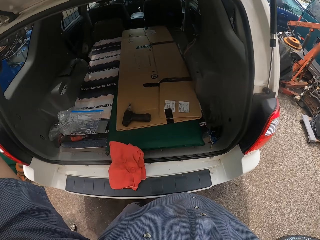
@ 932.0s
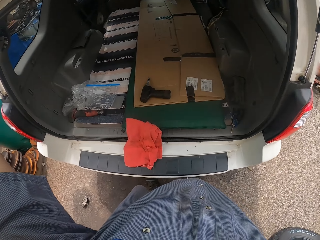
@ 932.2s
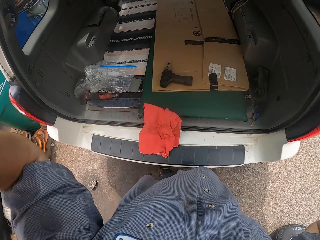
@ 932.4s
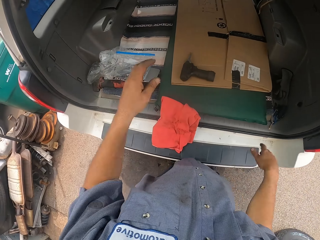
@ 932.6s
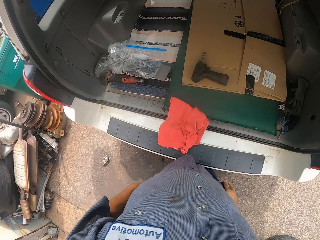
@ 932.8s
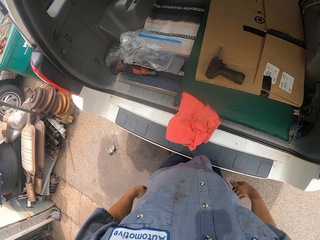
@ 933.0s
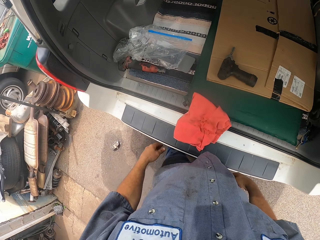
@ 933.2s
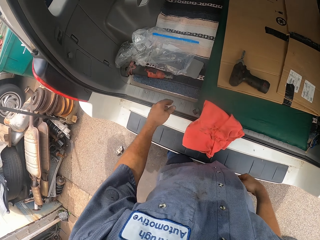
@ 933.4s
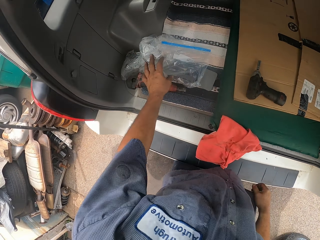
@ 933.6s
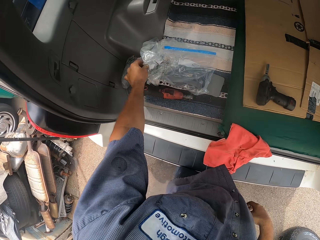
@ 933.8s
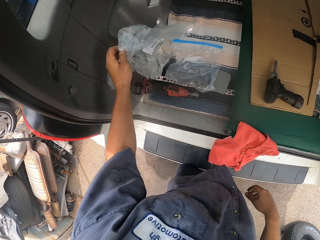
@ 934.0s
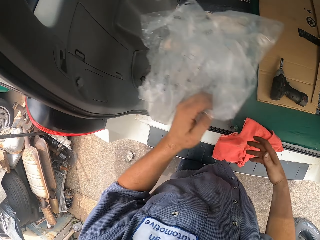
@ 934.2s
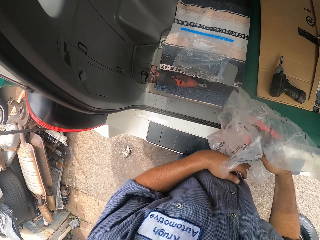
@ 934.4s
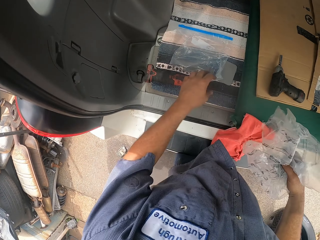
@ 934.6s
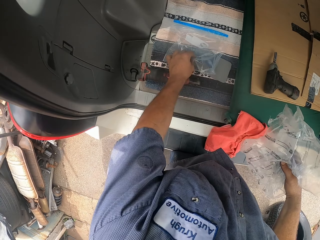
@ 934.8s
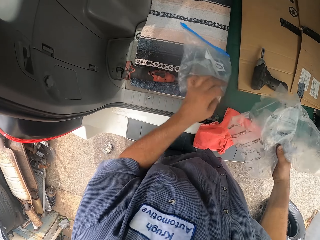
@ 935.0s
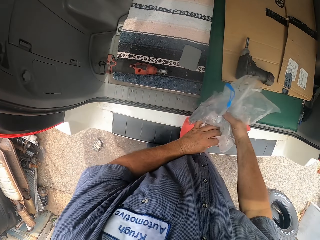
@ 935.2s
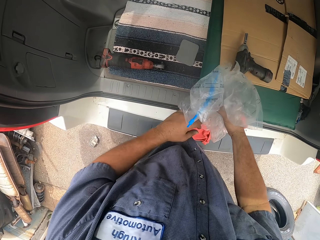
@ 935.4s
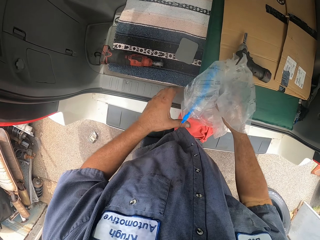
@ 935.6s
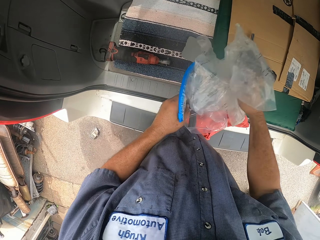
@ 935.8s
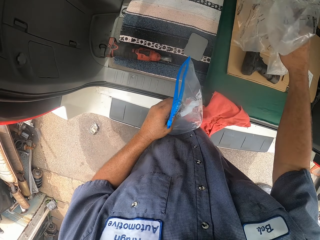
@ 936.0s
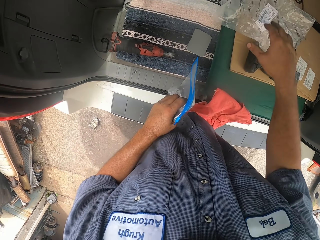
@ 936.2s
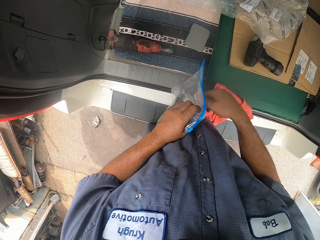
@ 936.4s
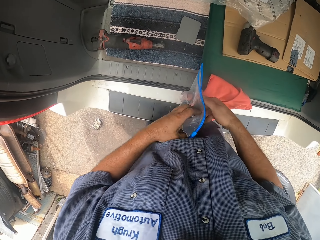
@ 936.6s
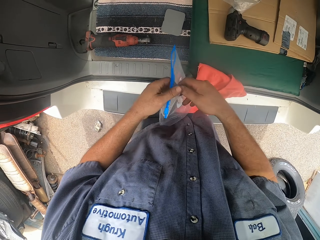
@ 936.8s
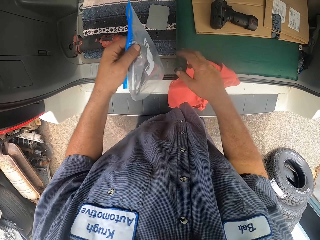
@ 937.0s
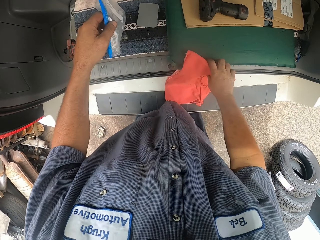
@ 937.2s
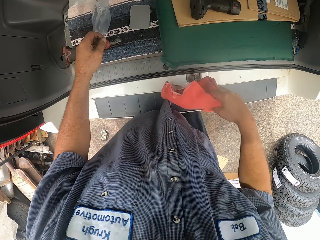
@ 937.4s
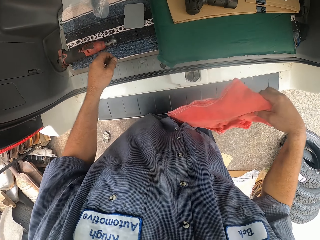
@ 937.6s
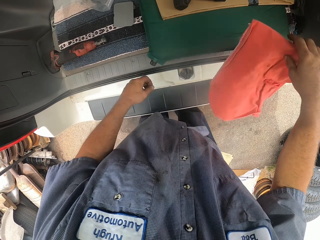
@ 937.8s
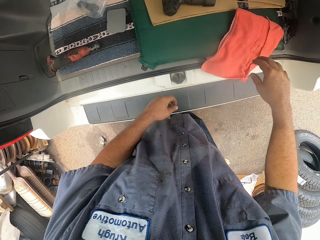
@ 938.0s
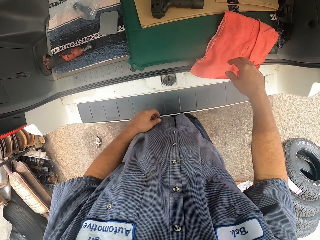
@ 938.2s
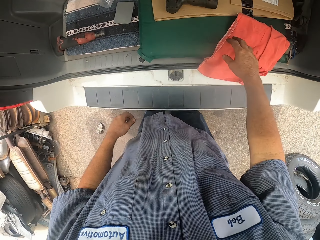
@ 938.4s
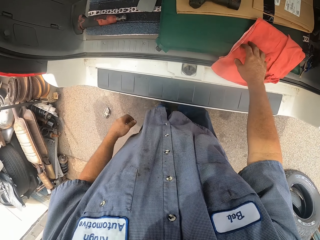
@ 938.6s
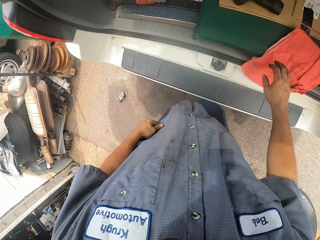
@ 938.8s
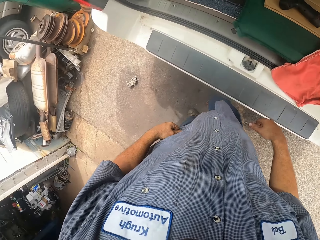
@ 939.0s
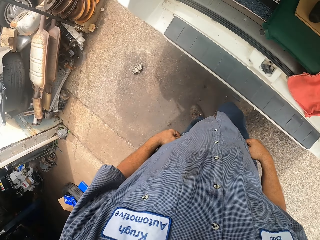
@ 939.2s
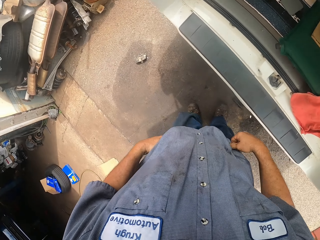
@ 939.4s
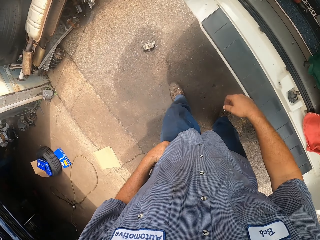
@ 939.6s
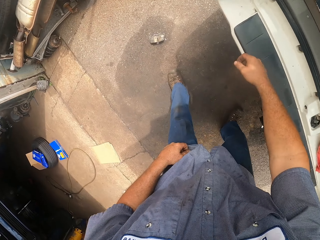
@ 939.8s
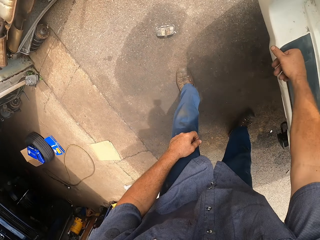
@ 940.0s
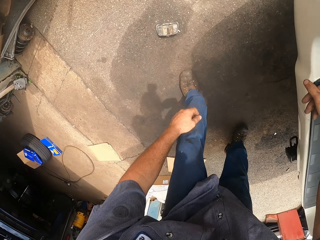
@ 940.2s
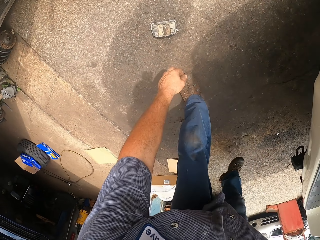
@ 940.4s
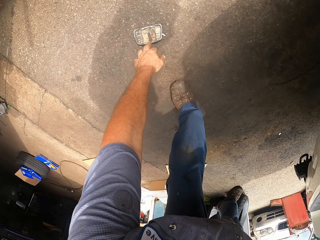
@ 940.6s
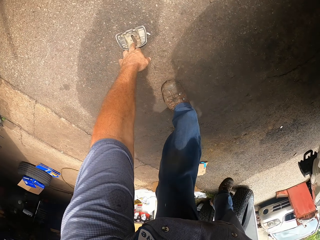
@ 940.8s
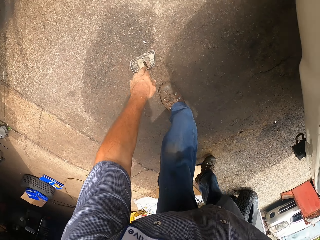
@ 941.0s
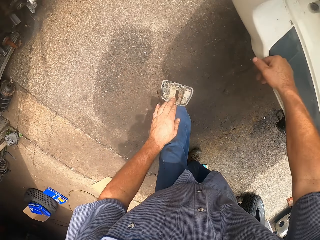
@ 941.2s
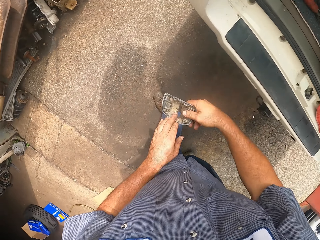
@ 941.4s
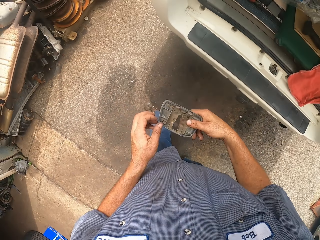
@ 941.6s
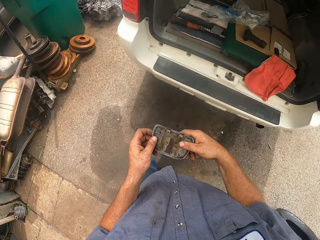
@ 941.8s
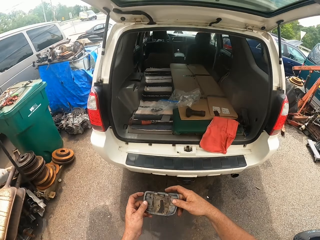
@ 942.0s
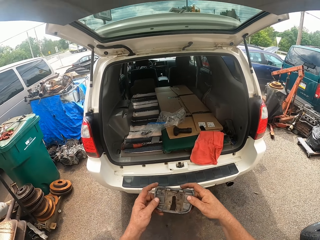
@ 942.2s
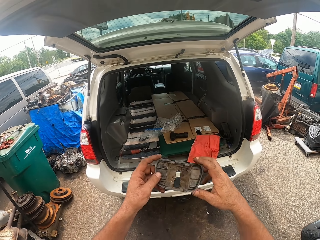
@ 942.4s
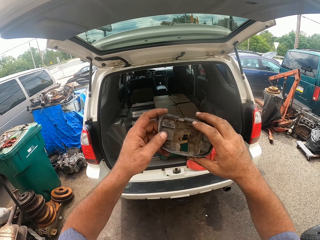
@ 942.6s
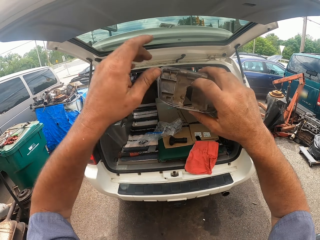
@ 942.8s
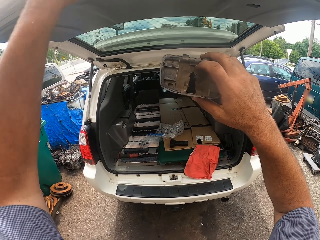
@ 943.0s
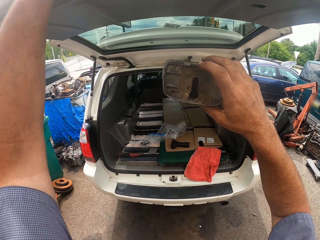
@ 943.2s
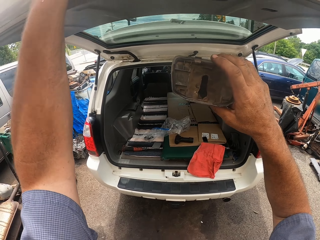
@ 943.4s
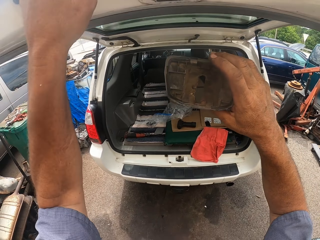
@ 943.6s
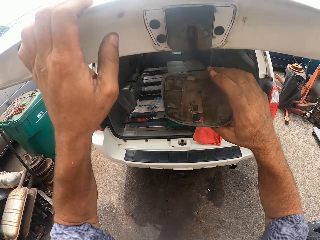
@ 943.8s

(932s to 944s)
The camera wearer stands beside the car. They move the paper. They pick a polythene bag. They pick the polythene bag again. They drop the polythene bag. They drop the polythene bag again. They pick a shopping bag and drop the shopping bag. They pick up the door lock cover from the ground. They hold something with both hands.

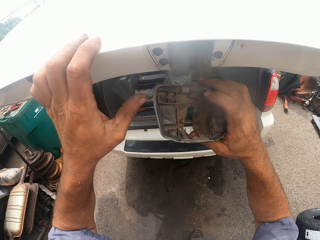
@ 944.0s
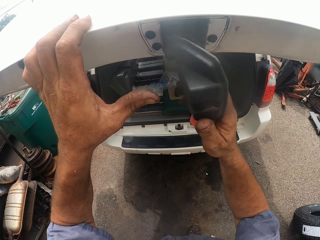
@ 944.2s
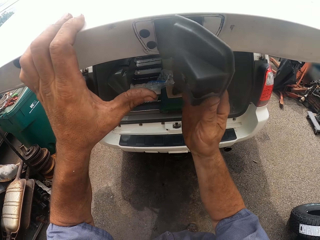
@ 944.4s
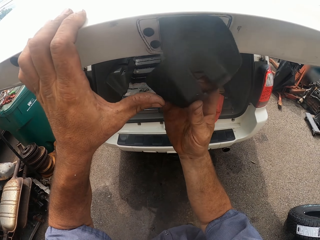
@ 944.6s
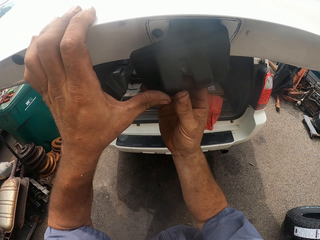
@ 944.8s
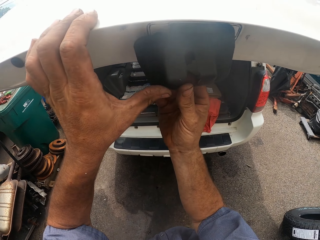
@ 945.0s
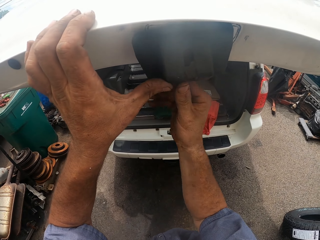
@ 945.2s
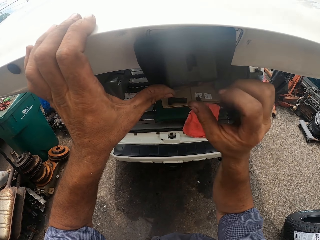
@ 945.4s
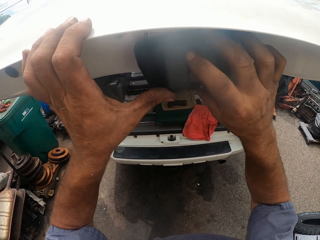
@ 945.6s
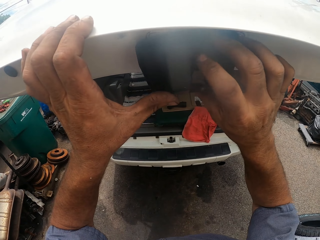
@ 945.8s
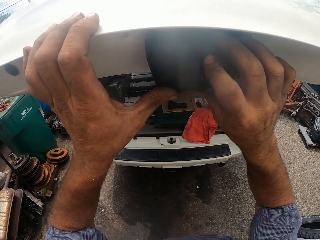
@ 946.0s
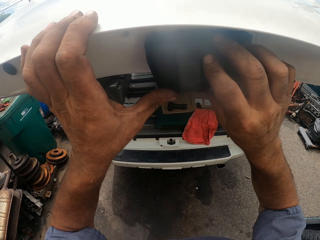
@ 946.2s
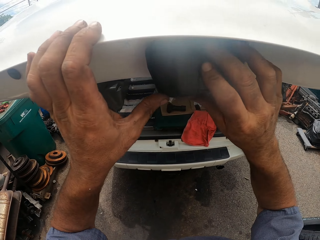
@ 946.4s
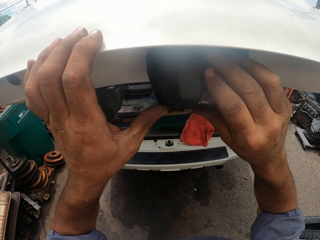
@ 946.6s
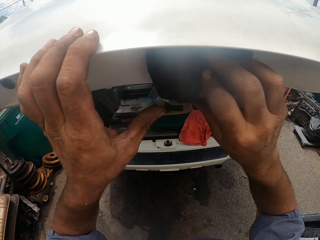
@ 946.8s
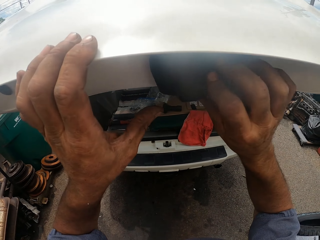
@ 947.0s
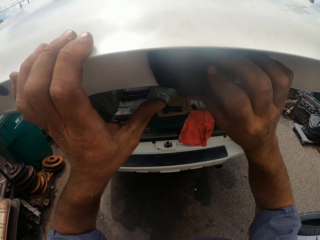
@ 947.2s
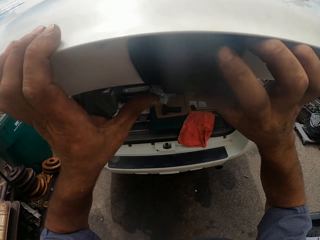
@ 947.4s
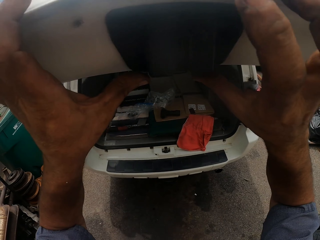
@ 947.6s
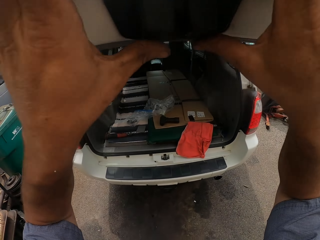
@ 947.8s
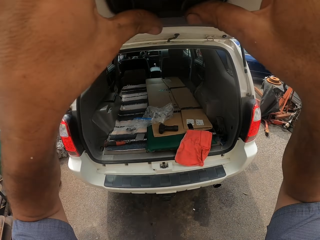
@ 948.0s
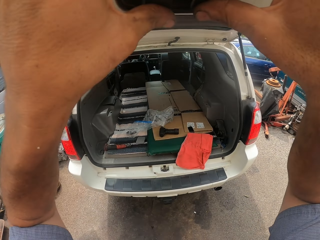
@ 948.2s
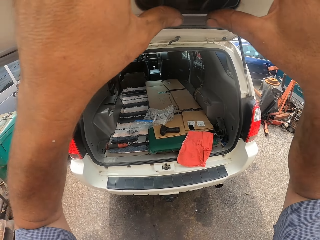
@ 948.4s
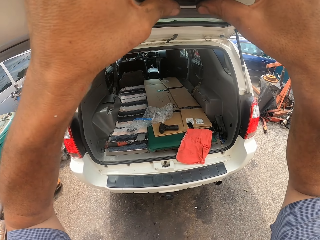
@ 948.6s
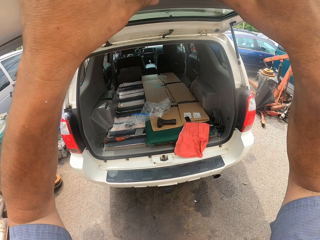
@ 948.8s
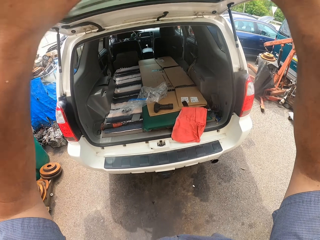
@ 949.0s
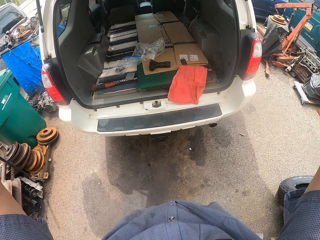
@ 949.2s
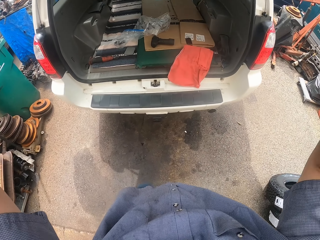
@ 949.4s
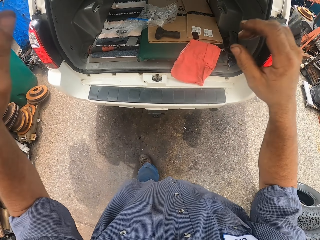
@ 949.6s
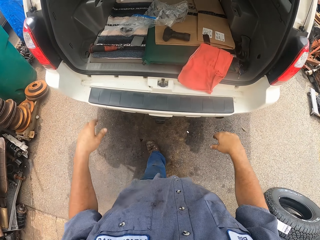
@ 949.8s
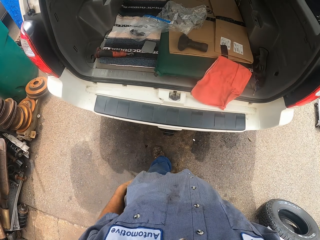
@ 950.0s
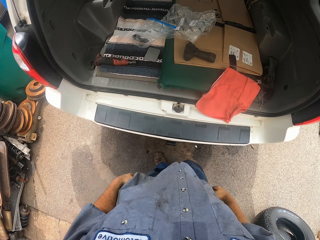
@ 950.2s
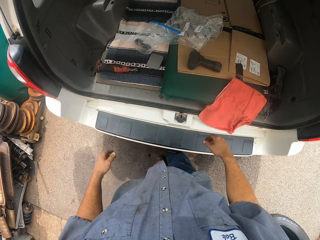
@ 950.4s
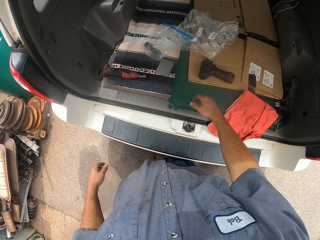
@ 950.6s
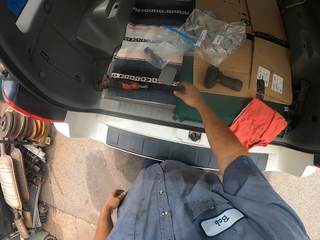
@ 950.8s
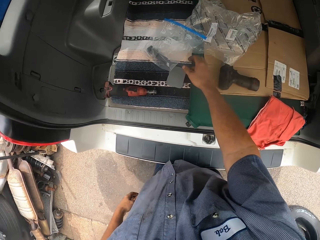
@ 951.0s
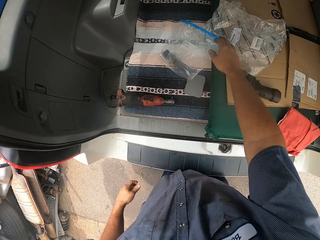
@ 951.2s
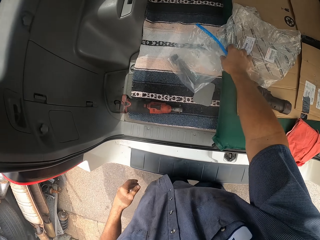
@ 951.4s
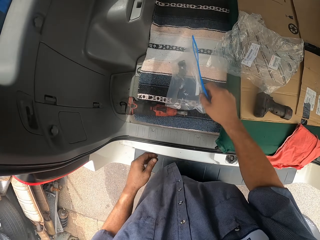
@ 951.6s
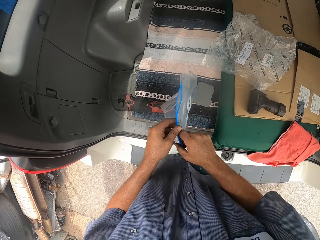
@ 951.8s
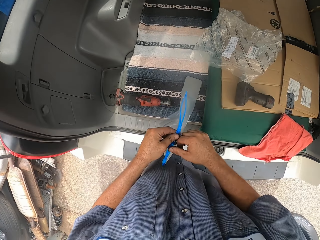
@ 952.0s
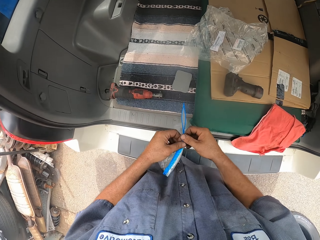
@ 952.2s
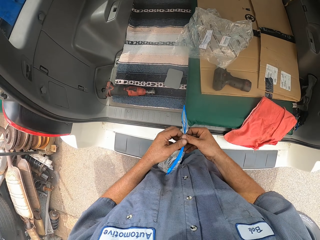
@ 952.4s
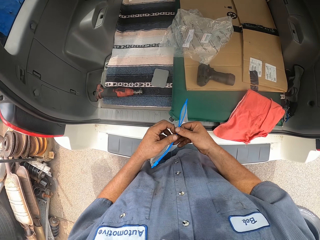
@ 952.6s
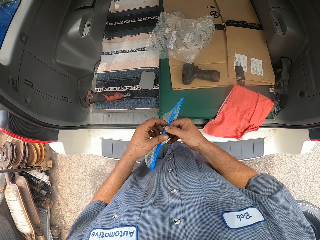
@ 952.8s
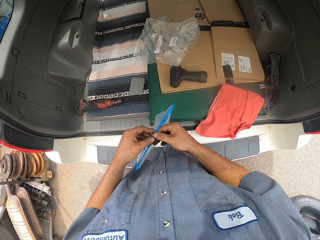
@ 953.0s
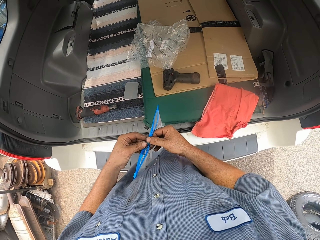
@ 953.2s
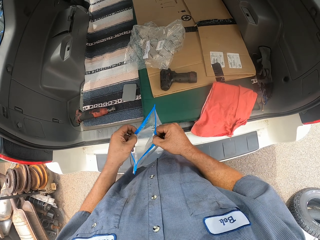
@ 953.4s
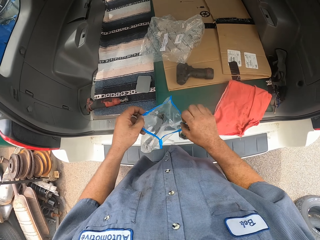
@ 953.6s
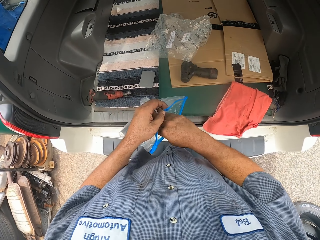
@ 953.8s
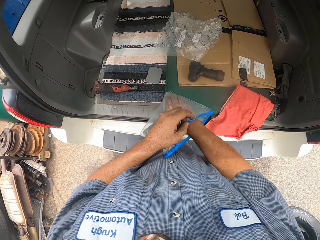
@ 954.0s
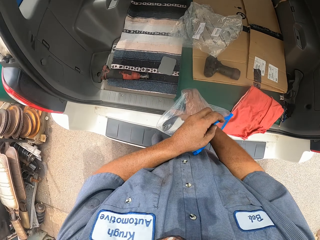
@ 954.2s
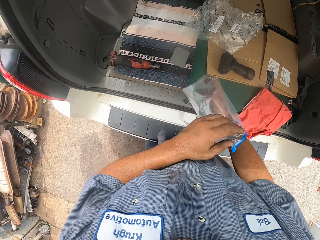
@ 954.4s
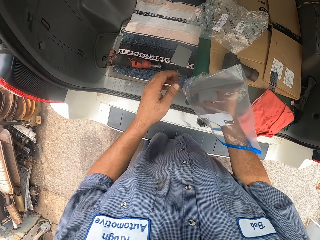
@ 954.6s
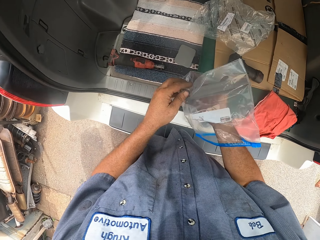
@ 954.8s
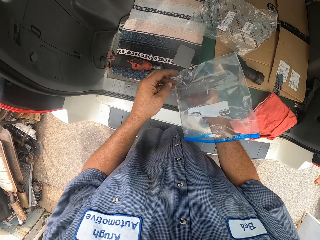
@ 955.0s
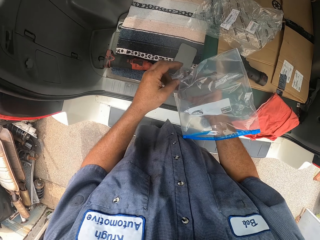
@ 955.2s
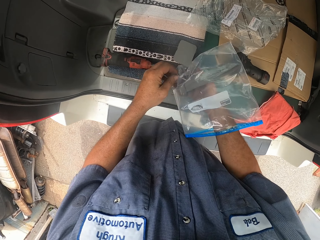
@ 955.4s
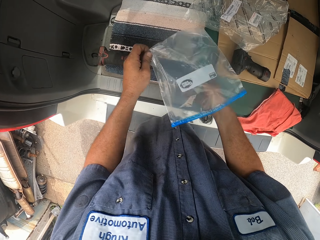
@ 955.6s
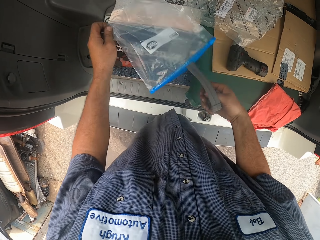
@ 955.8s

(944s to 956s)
The camera wearer pulls the car boot door. They fix the lock on the door. They put something in the car boot door. They pick up the paper, open the paper, and pick up the handle.
